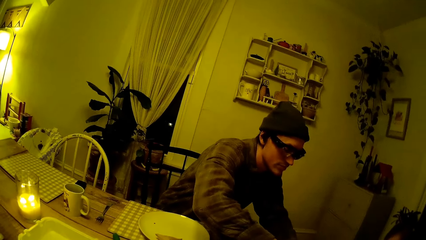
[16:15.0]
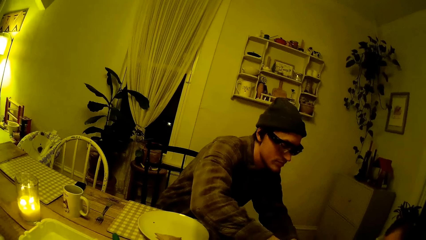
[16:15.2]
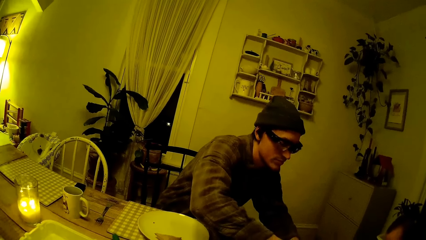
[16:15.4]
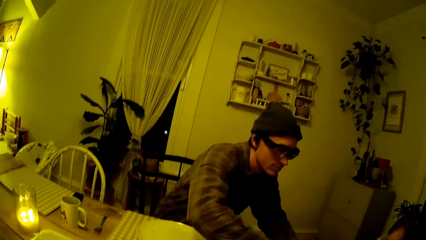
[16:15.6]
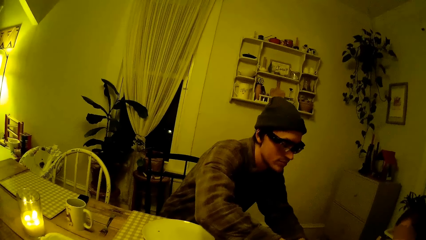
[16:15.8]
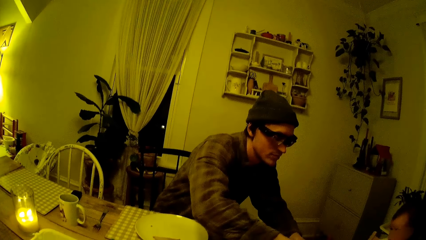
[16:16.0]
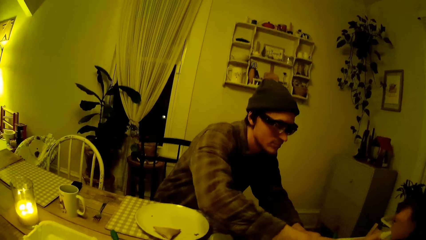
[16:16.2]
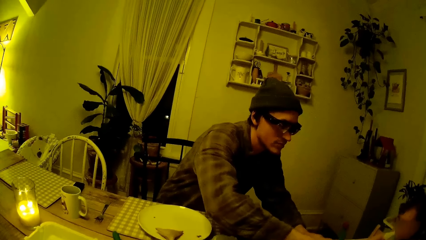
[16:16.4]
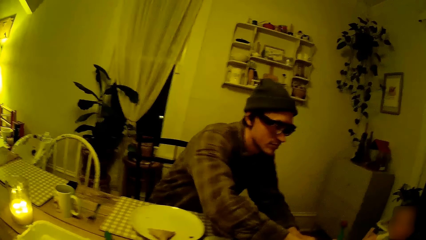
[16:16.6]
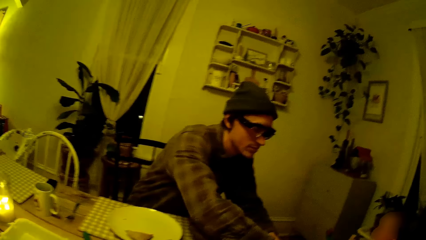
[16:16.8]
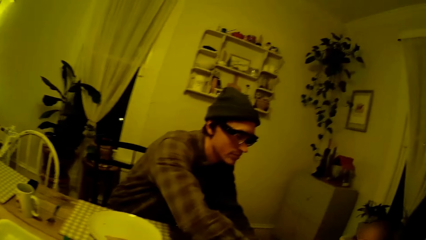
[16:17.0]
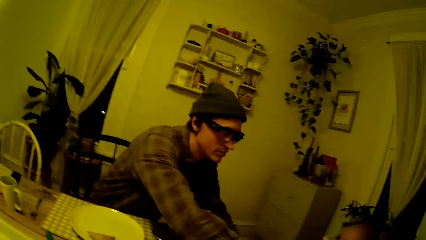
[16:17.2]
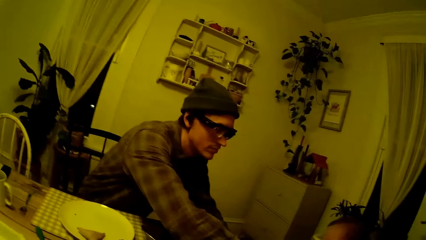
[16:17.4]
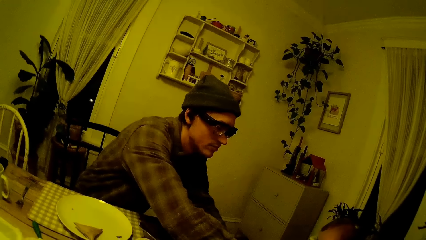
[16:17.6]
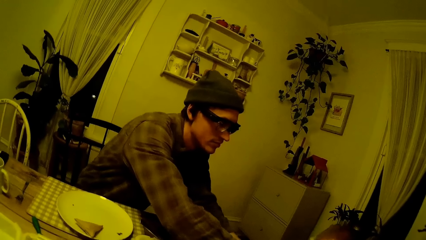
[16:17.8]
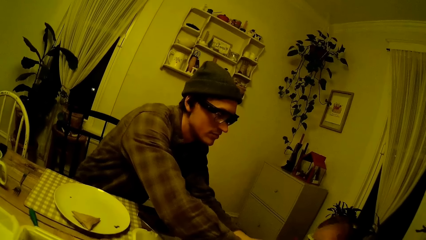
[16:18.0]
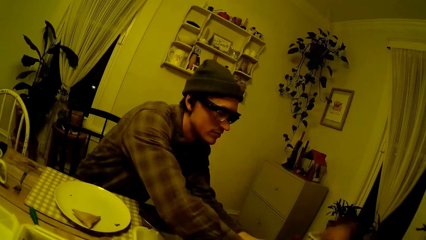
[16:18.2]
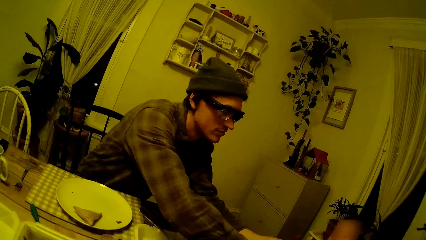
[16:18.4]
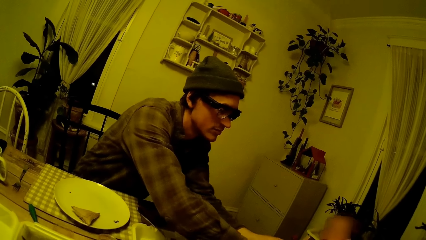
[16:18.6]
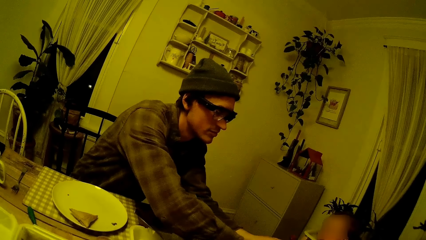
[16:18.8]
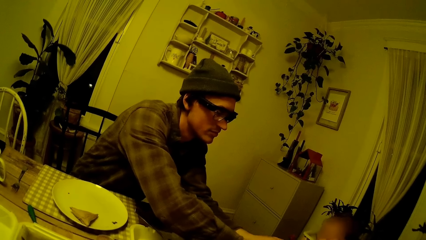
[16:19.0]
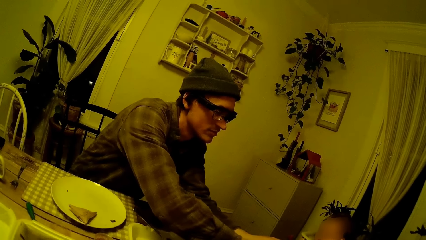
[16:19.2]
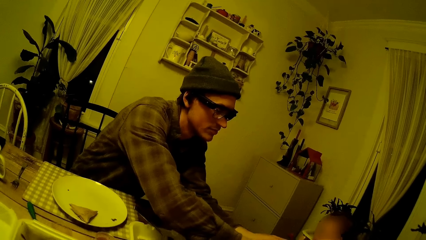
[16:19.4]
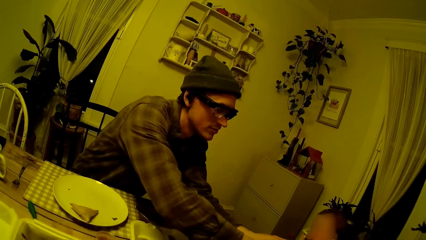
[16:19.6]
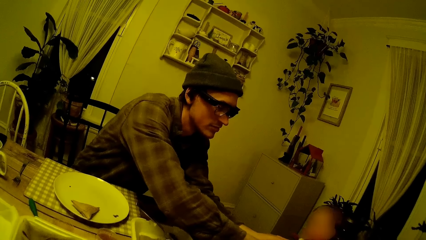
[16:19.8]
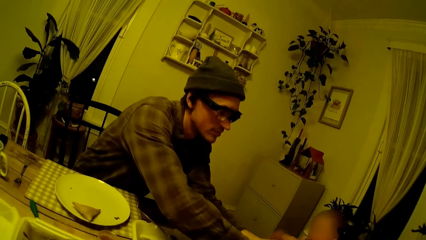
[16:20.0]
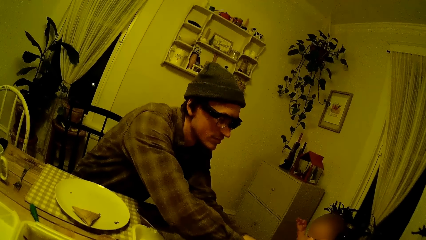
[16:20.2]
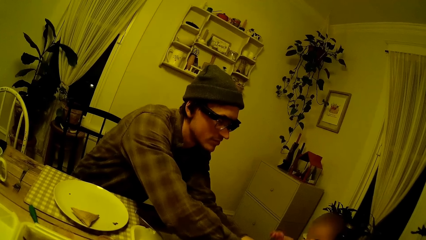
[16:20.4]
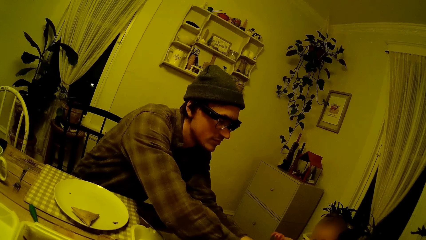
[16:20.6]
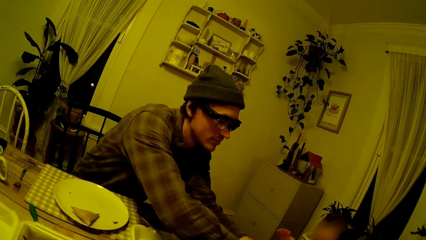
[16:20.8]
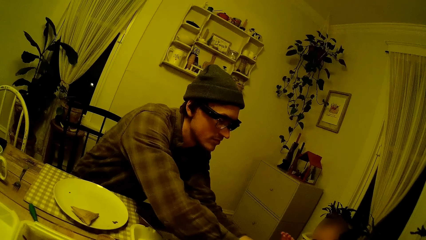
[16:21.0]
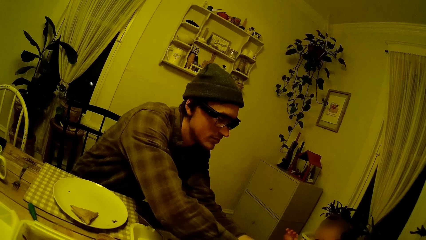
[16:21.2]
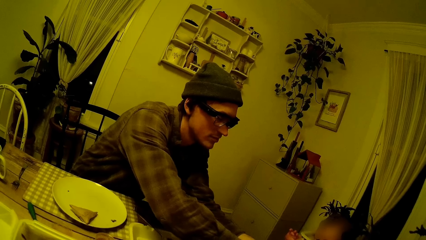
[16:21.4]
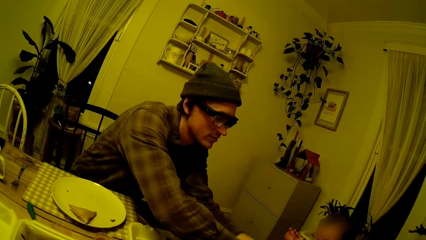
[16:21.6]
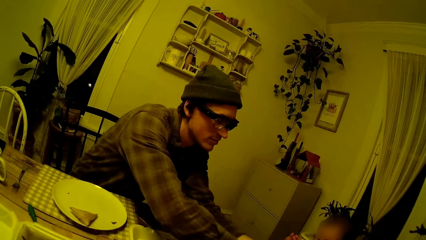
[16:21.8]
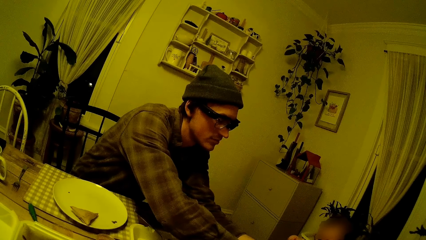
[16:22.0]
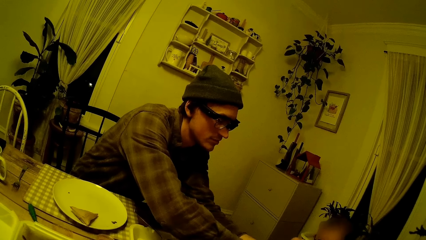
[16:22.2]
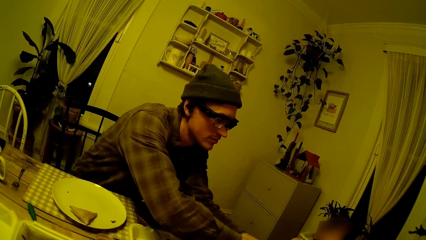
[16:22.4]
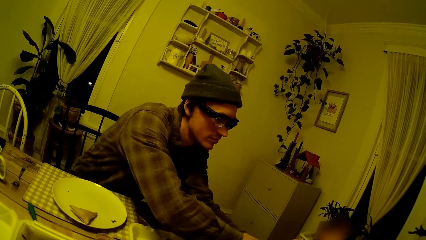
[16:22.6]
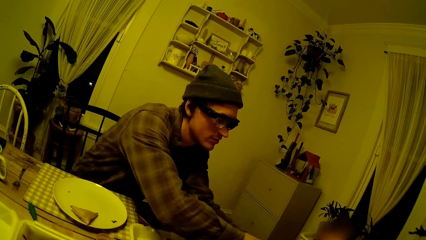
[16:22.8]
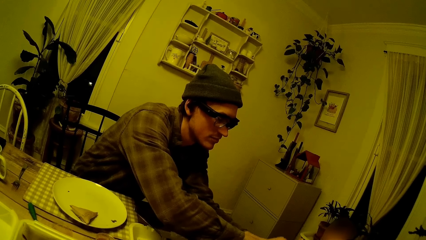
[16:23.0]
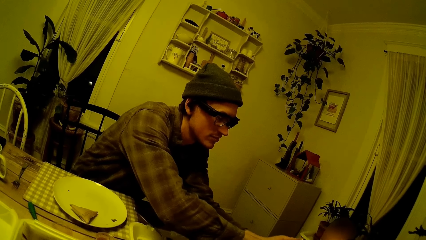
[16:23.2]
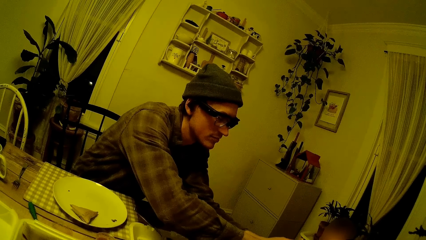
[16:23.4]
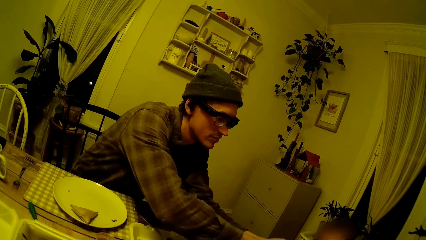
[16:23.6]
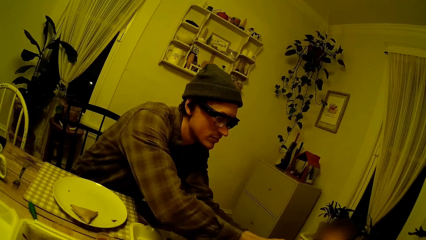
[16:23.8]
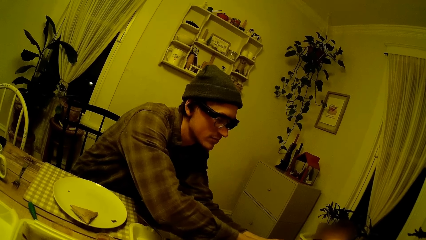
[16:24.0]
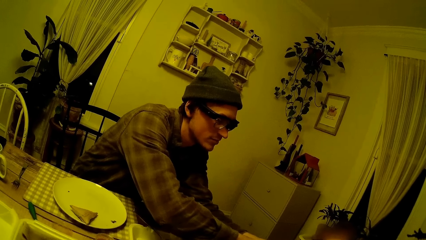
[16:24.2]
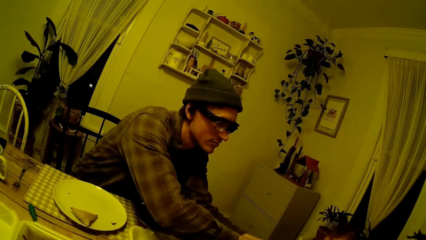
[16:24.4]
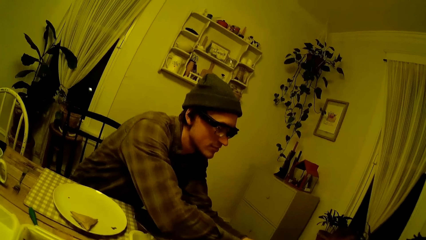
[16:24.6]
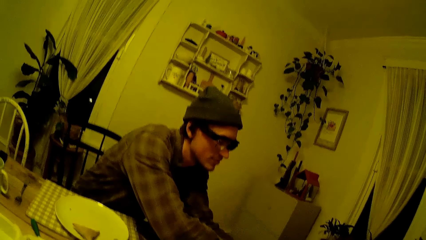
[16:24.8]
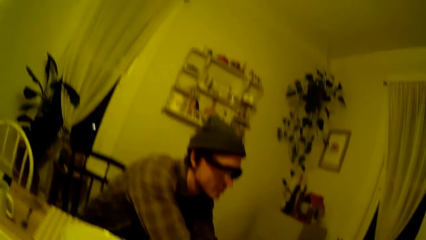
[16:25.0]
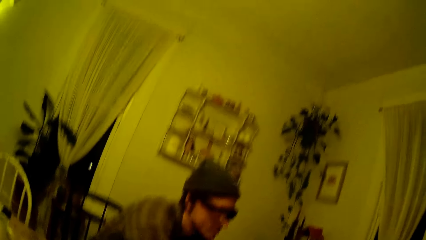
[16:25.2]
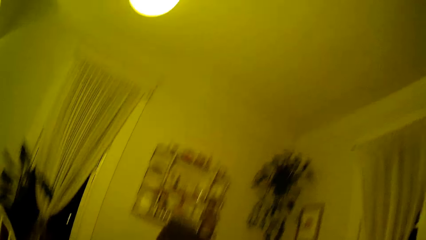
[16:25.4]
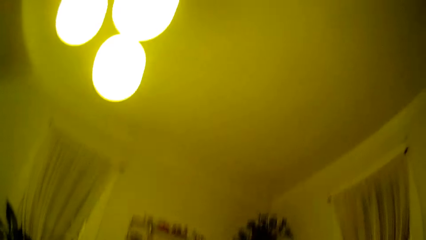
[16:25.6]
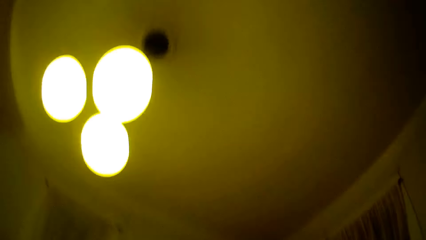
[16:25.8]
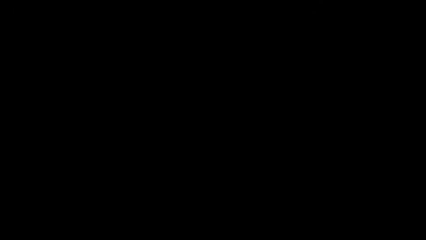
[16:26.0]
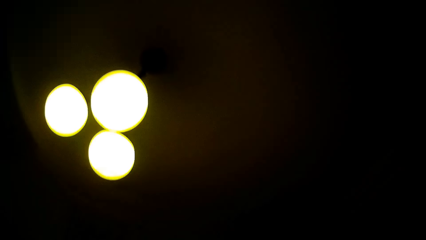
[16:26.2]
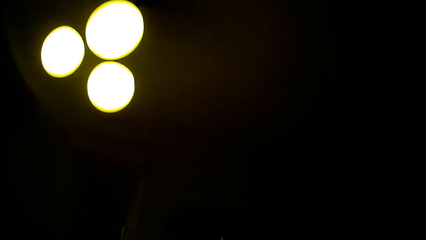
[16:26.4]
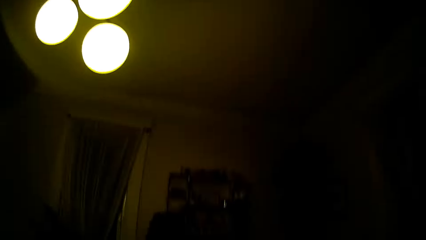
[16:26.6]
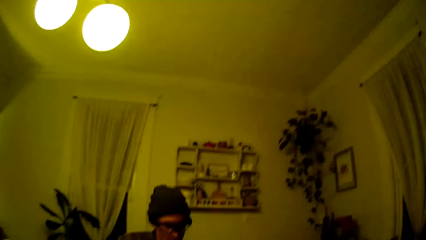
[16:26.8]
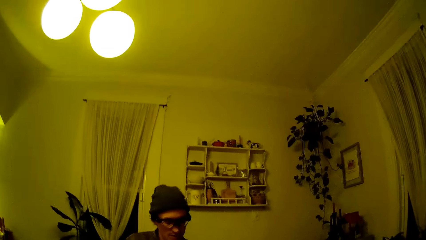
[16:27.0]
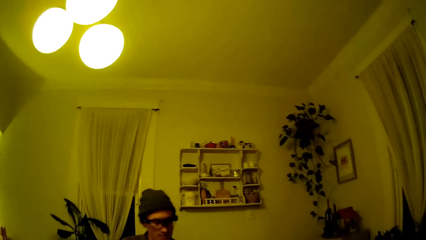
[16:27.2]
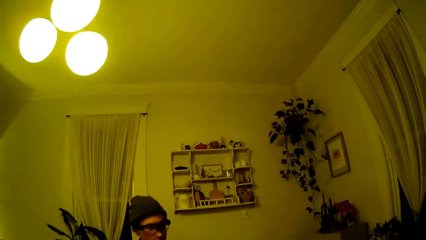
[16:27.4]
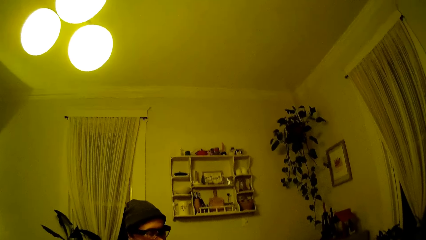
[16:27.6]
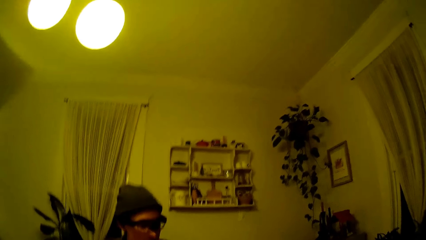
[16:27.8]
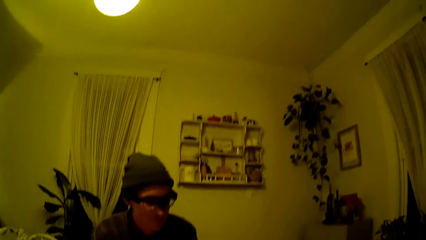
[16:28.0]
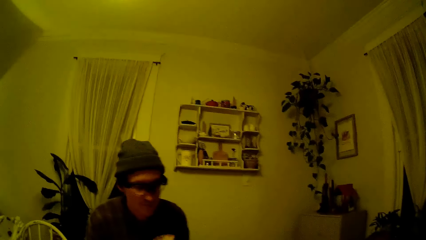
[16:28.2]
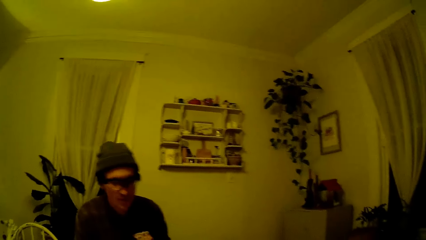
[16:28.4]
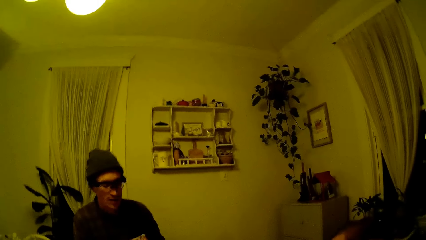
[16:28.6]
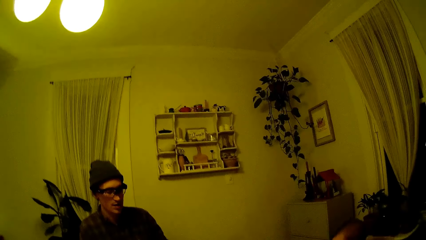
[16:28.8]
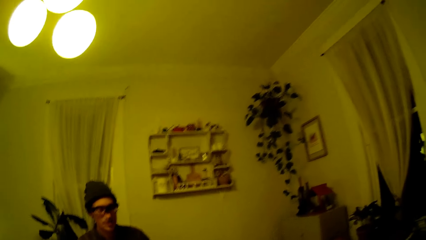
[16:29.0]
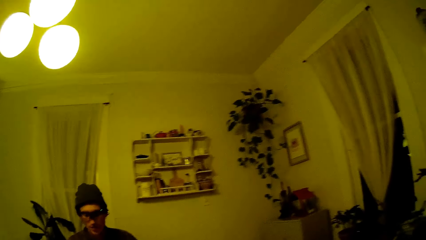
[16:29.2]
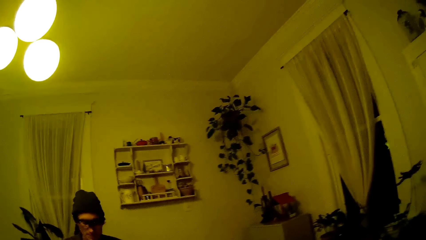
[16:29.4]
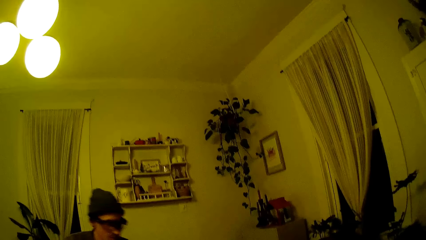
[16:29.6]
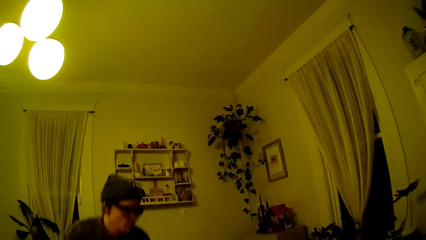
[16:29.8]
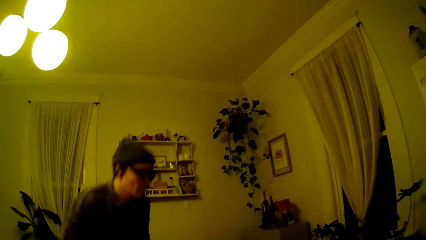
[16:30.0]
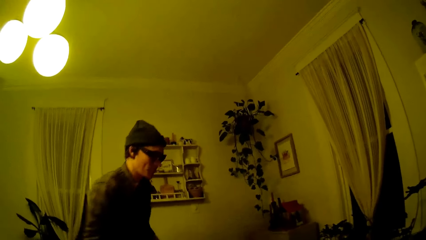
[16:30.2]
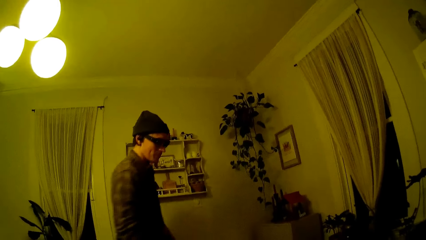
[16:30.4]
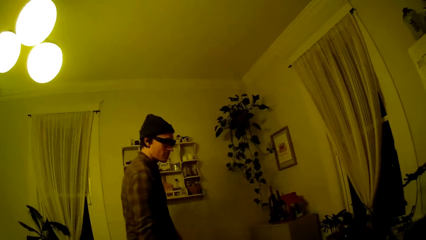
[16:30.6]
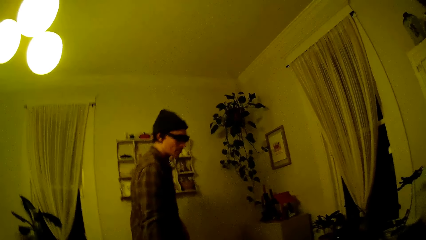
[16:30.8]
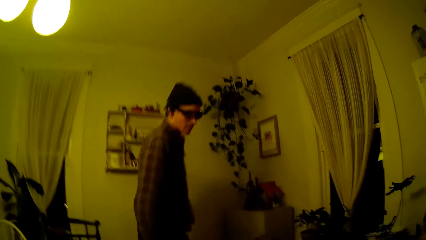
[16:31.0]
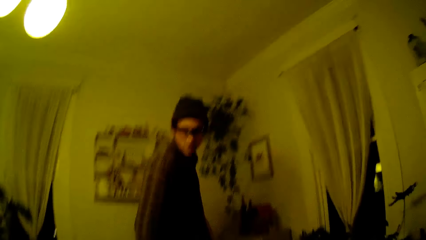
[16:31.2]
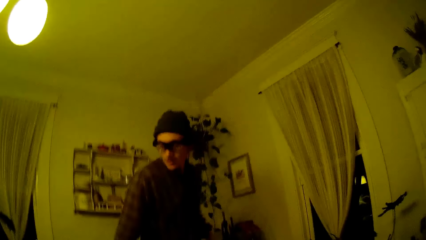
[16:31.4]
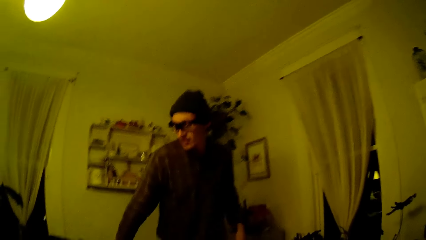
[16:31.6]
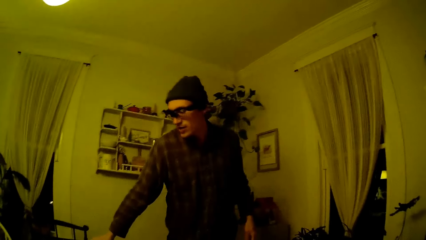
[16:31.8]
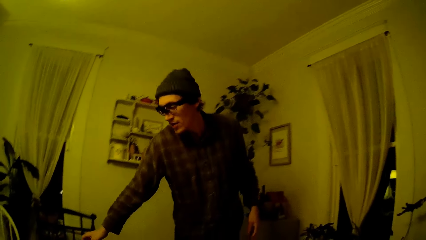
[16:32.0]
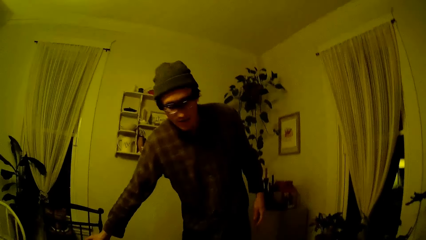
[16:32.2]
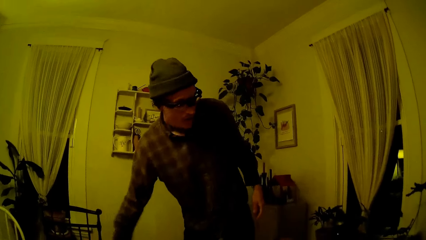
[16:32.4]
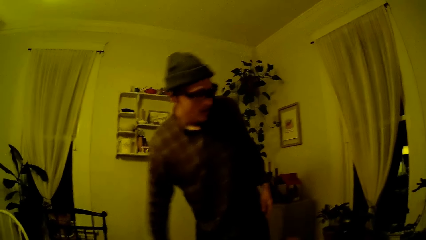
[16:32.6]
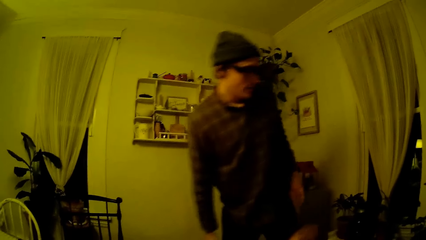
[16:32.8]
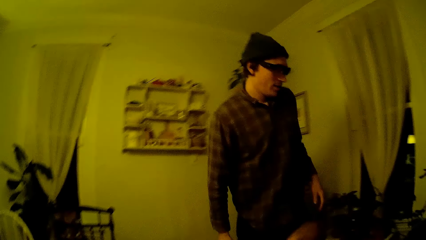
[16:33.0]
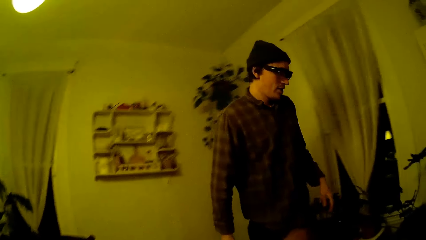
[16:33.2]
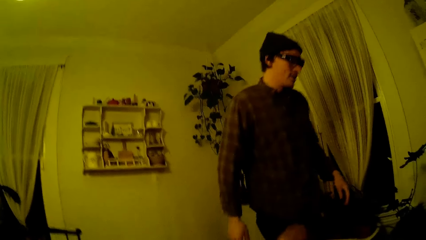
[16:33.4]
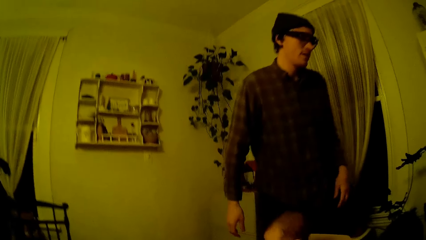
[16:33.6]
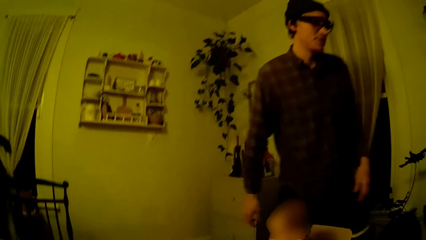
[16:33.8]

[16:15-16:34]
The camera wearer looks at the man. The man serves the baby. The camera wearer looks up. They look at the man. The man stands up from the dining chair. The man walks in the house. The man drops the towel on the dining chair.
